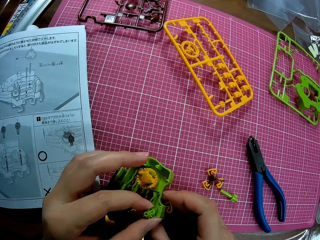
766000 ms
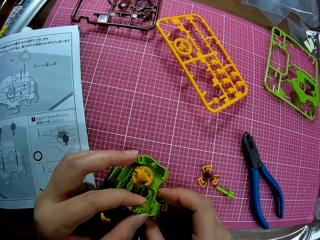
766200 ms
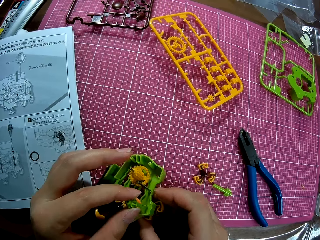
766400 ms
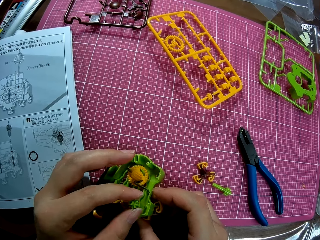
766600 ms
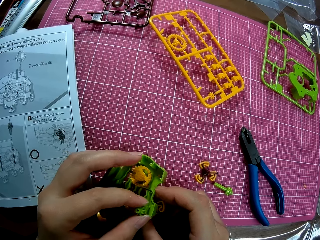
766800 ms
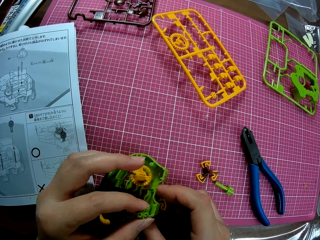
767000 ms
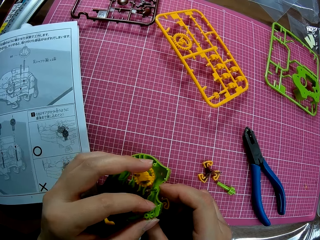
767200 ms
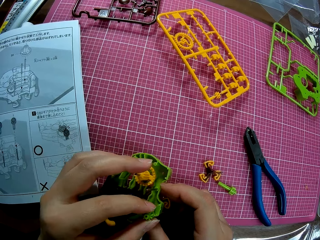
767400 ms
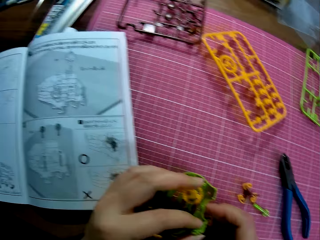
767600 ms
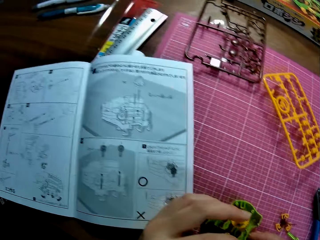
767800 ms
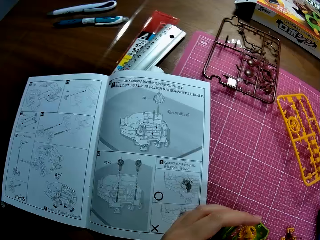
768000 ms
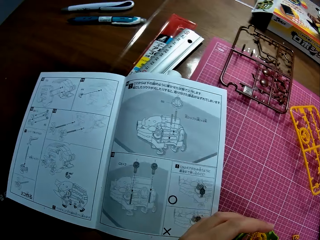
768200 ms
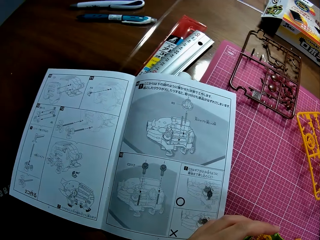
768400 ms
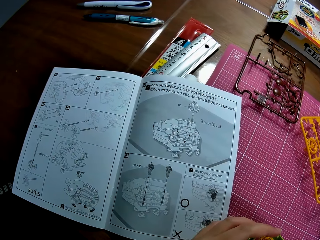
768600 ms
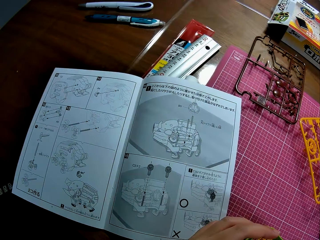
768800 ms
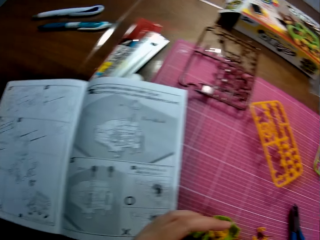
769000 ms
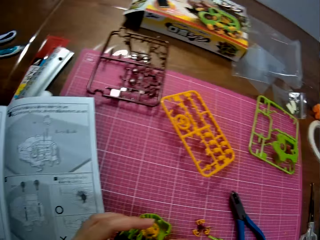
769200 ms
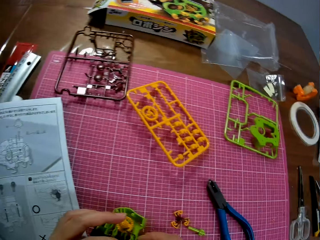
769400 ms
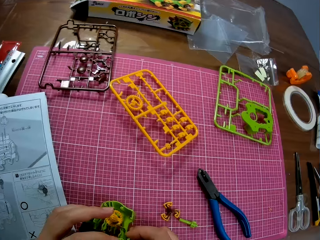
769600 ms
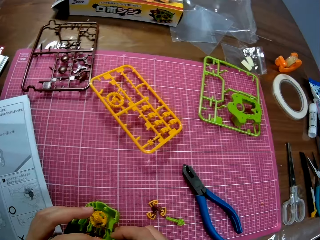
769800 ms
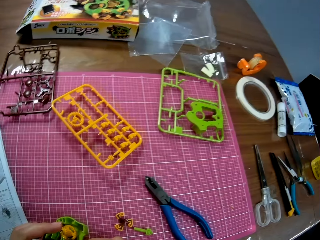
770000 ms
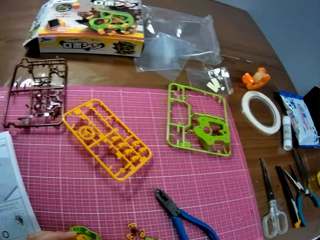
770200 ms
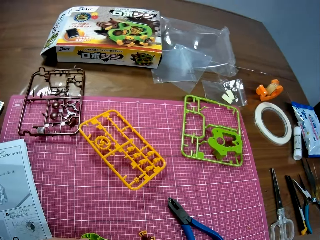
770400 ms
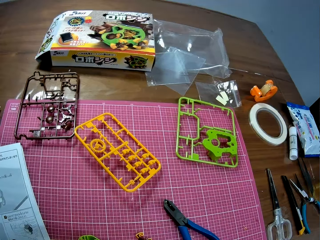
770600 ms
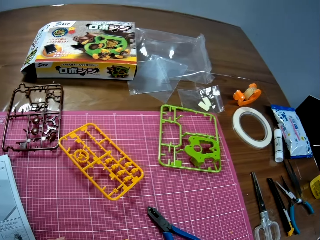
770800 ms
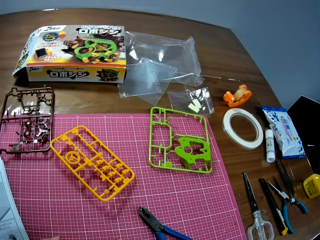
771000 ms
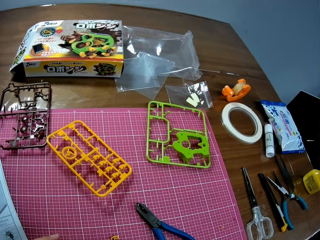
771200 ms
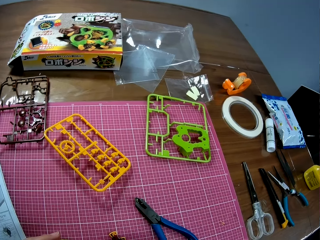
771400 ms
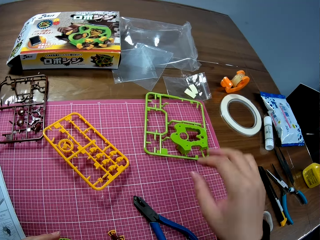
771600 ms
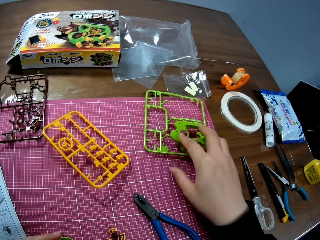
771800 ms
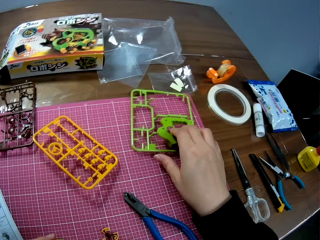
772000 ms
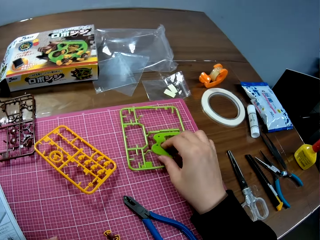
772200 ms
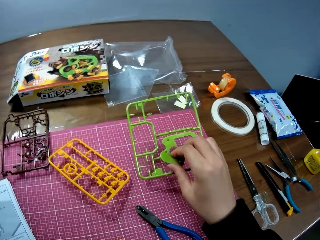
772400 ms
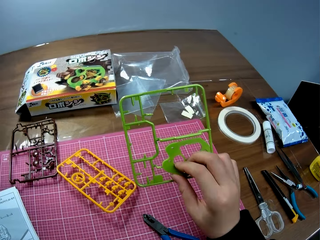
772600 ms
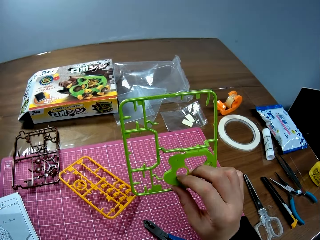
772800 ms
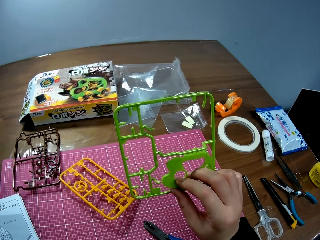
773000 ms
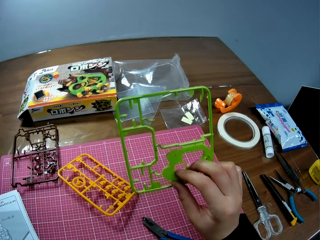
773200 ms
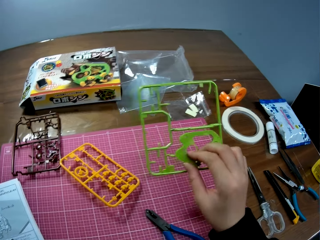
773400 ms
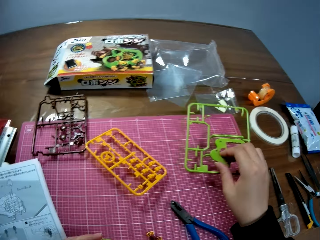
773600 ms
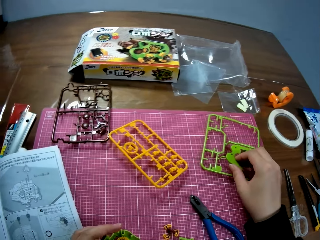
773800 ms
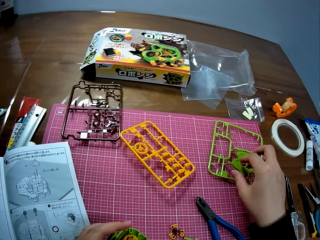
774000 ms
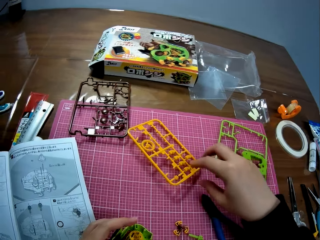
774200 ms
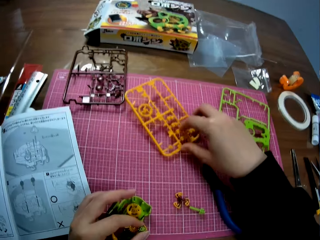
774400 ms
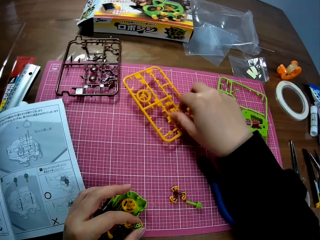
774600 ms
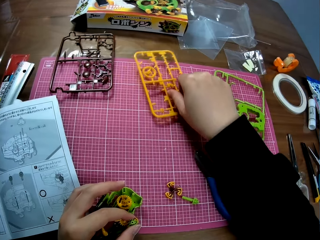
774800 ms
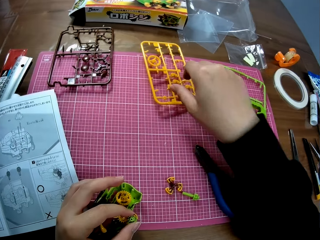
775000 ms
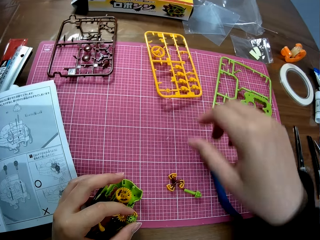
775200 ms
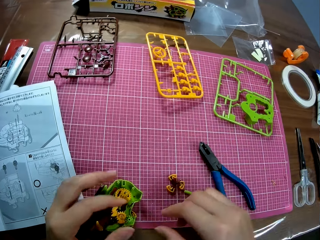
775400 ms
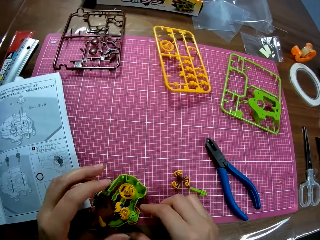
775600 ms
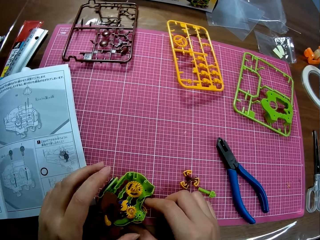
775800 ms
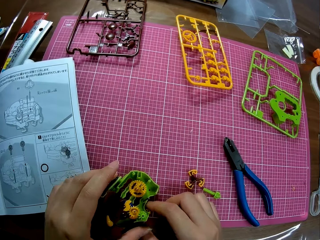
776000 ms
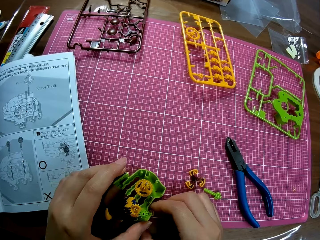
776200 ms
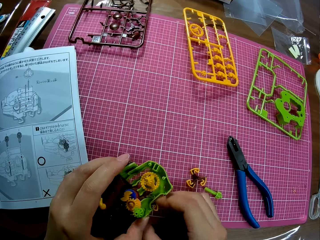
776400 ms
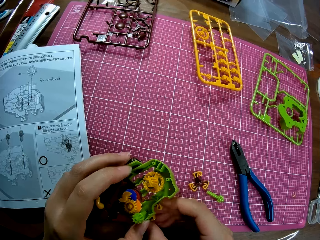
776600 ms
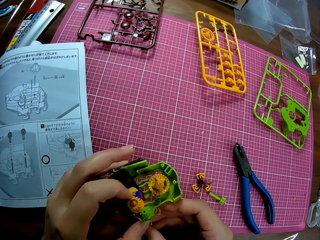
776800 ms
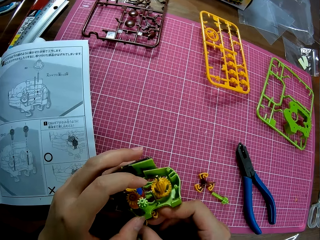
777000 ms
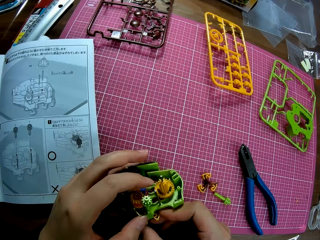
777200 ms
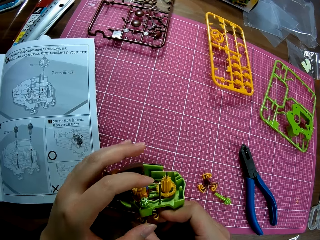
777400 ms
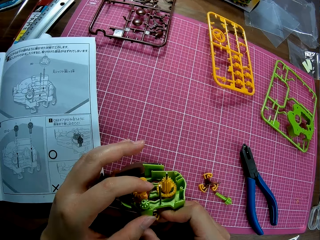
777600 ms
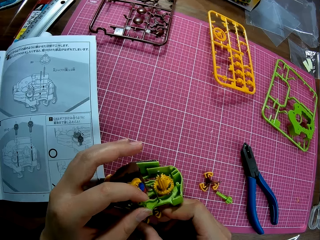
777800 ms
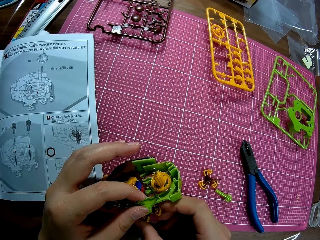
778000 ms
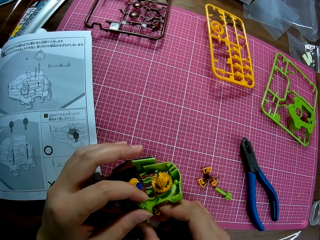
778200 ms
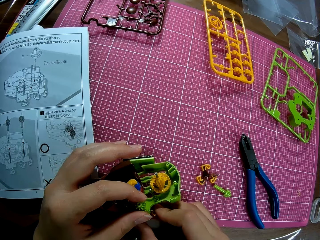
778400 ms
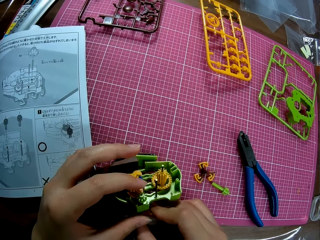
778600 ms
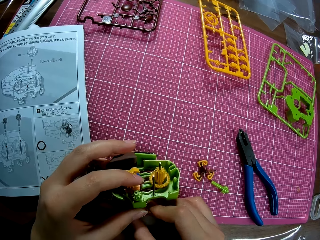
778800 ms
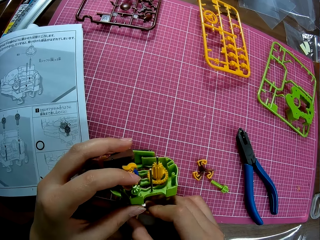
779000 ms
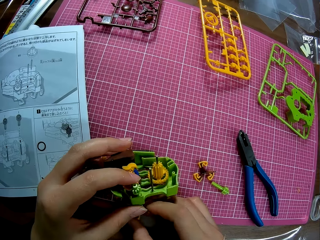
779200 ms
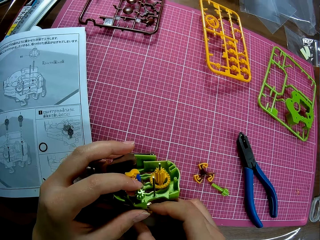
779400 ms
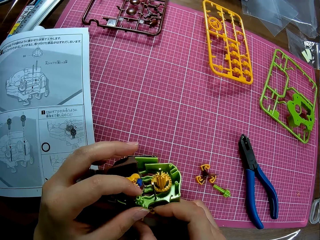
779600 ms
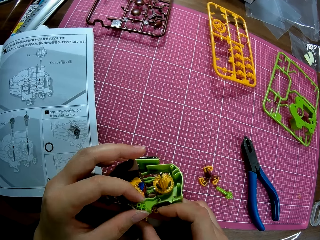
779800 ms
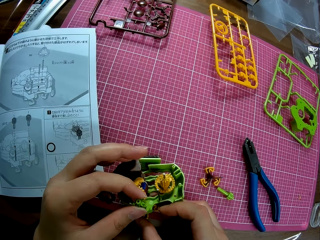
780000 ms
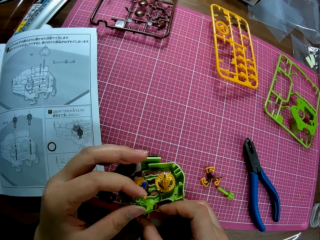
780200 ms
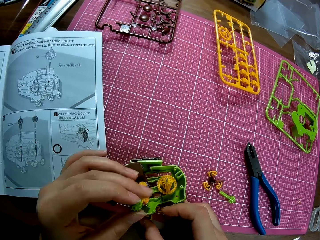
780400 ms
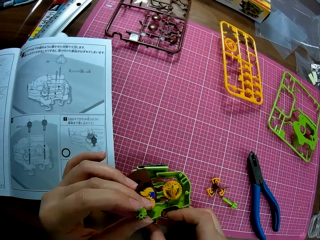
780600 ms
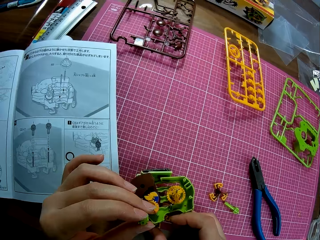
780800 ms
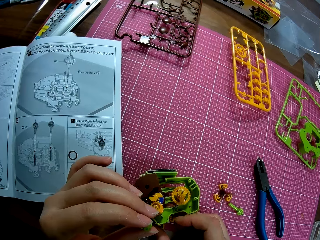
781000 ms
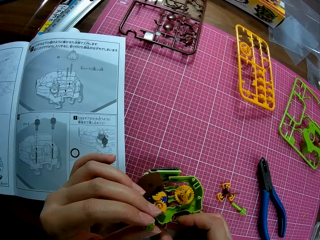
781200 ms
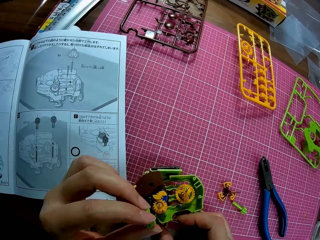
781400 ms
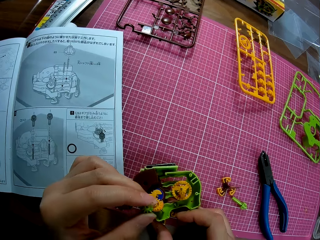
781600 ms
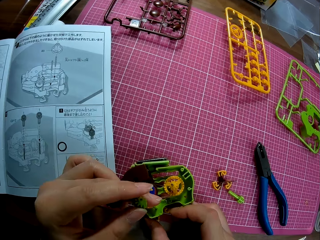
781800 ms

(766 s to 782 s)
The camera wearer fixes the plastic pig puzzle model. They pick up the plastic sheet on the table. They drop the plastic sheet on the table. They move the plastic sheet on the table. They fix the plastic pig puzzle model.

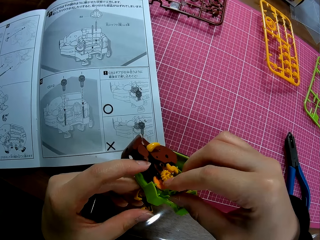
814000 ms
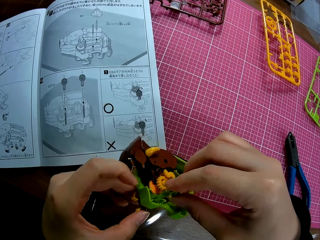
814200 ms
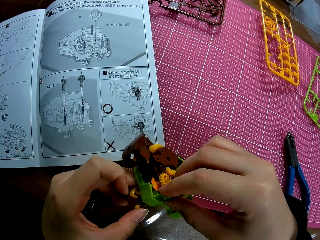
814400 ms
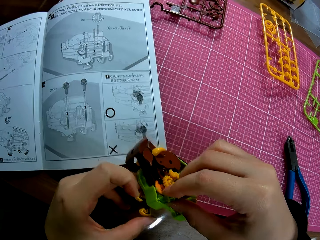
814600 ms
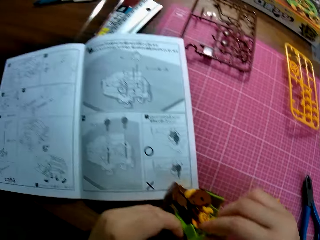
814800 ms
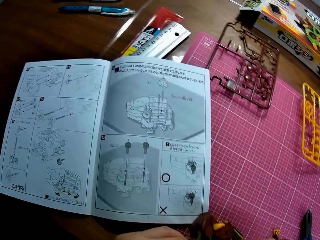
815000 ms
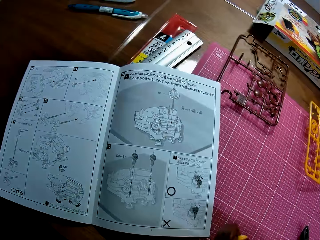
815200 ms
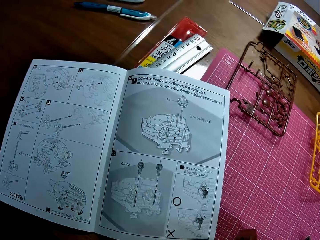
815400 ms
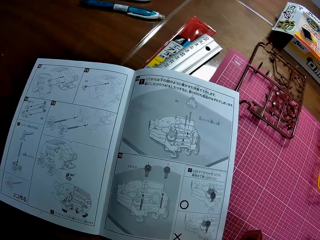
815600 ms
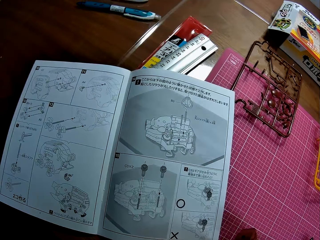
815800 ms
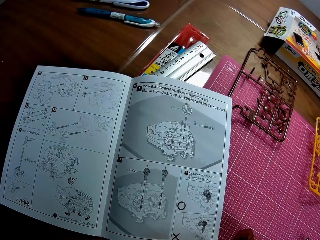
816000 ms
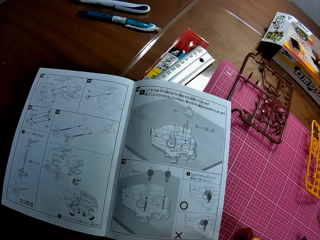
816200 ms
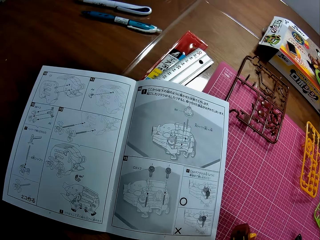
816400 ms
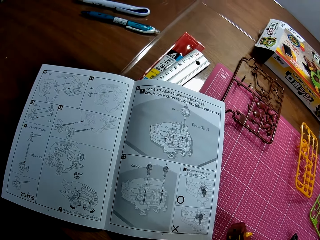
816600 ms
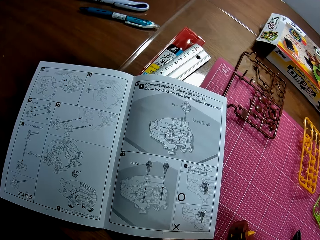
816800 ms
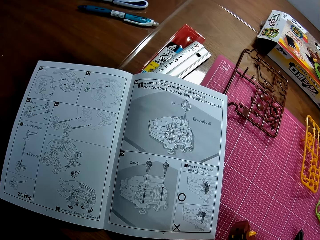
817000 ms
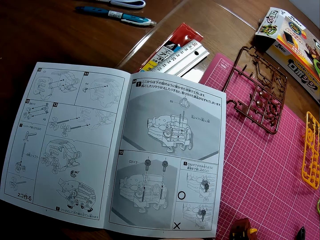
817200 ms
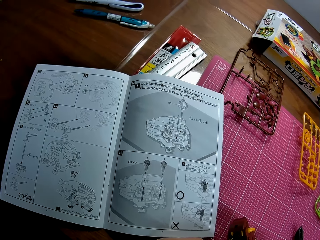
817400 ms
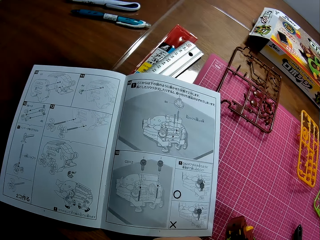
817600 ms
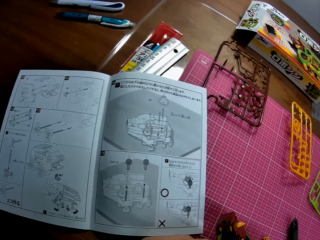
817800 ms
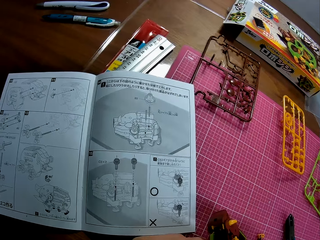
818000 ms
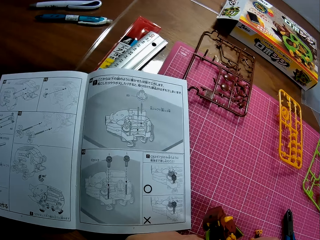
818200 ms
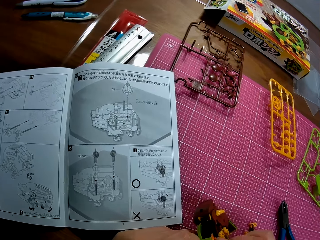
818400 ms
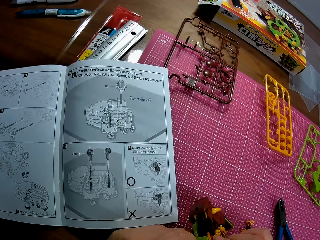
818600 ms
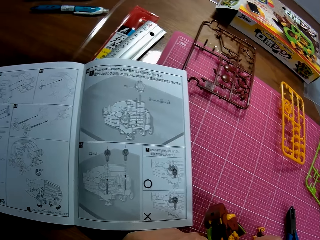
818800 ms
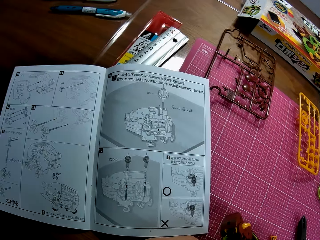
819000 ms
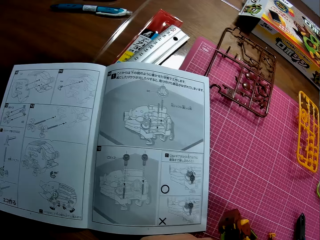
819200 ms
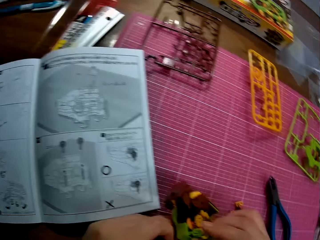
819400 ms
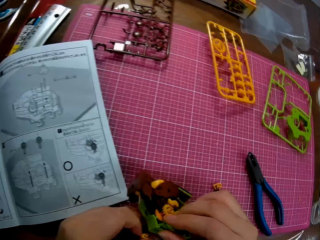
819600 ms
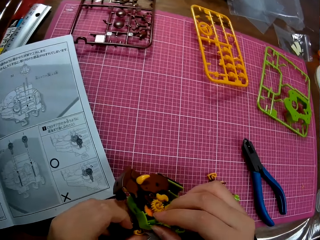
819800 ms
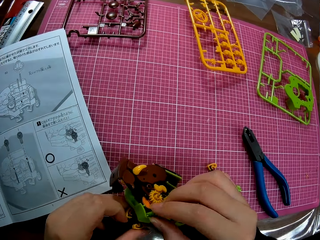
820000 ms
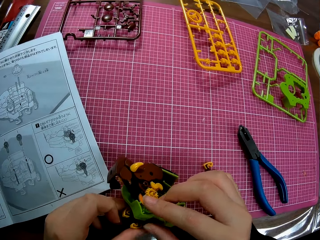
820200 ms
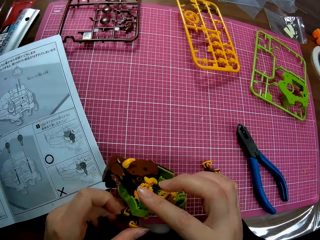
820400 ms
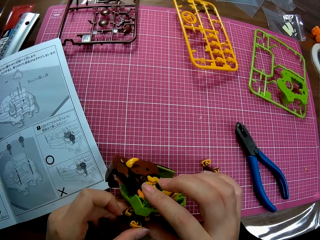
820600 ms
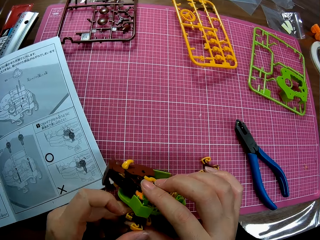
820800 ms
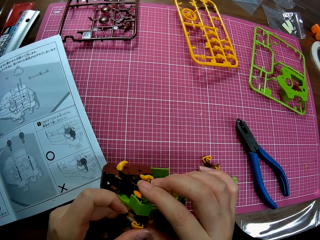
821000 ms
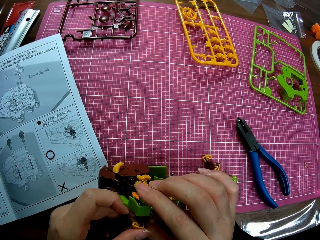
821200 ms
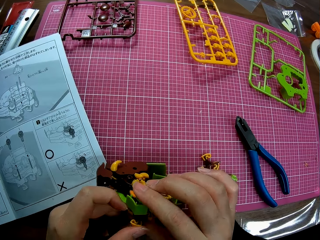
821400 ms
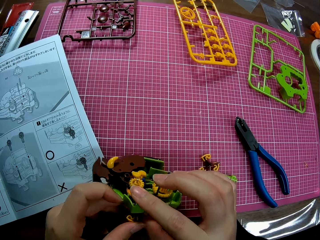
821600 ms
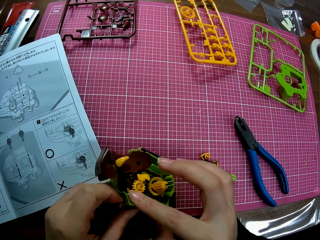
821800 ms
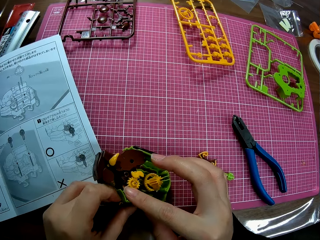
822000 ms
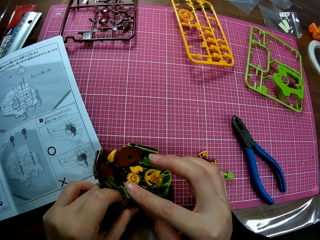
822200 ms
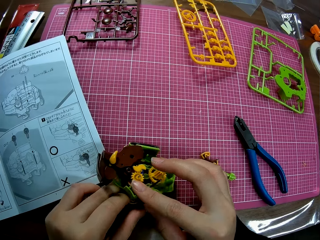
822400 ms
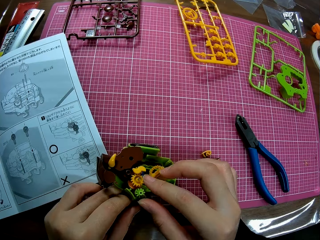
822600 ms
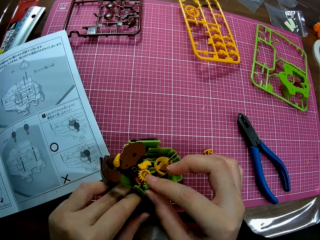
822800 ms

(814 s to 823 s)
The camera wearer looks at the sketch book. They fix the plastic pig puzzle model.
